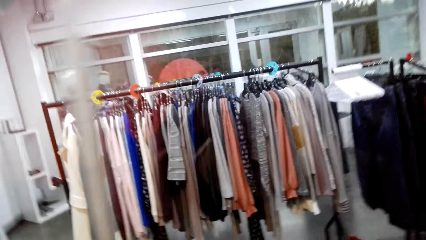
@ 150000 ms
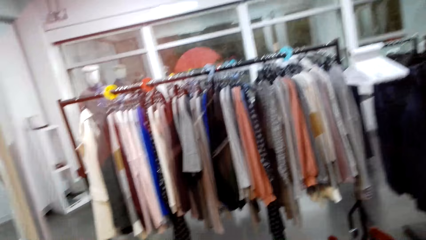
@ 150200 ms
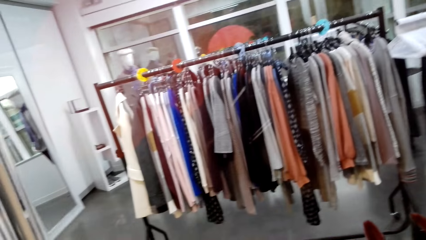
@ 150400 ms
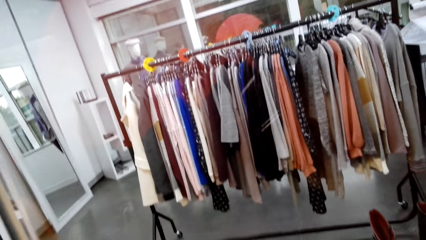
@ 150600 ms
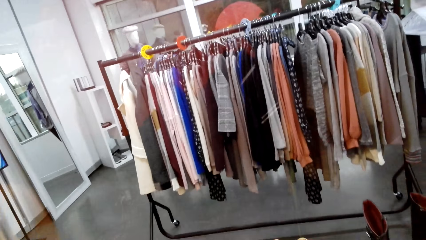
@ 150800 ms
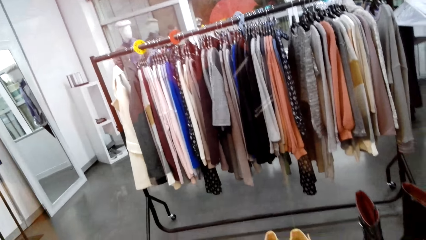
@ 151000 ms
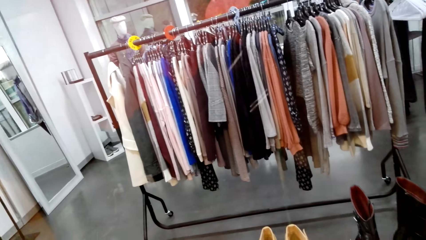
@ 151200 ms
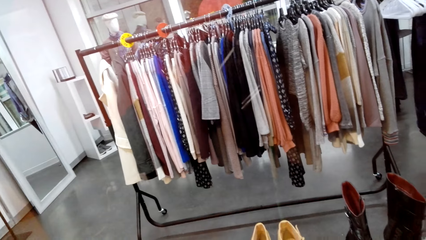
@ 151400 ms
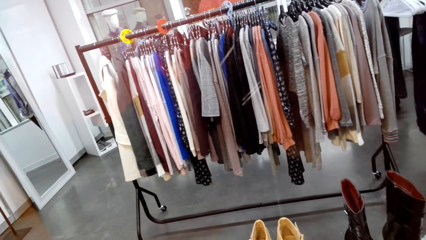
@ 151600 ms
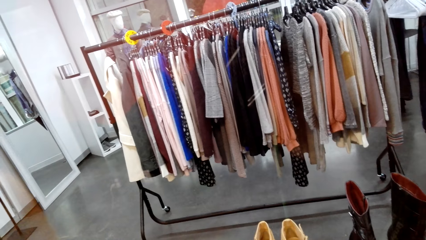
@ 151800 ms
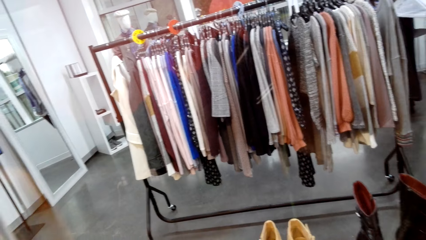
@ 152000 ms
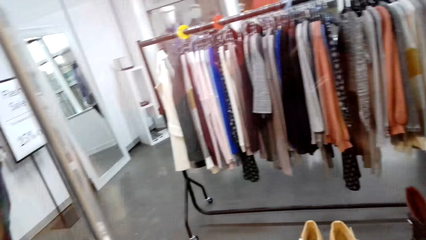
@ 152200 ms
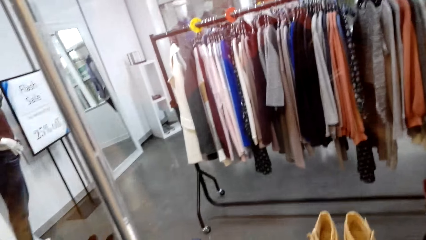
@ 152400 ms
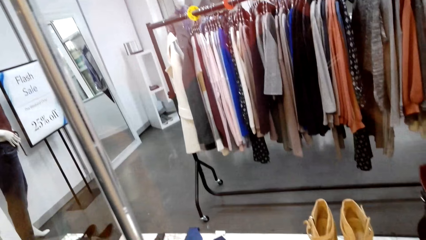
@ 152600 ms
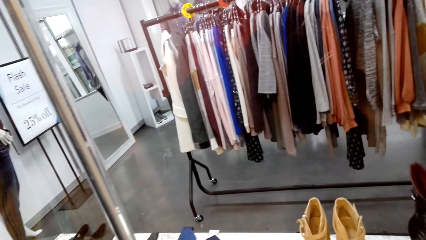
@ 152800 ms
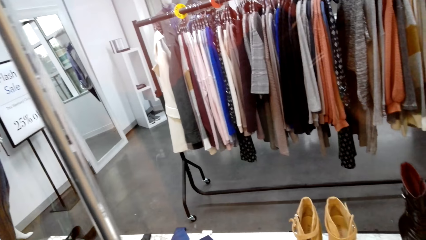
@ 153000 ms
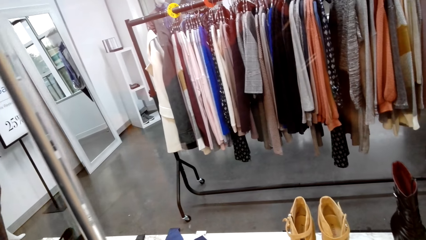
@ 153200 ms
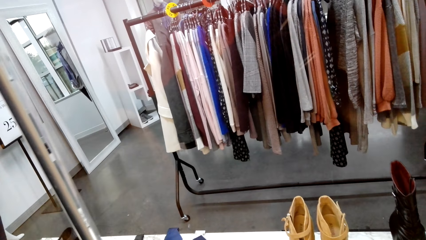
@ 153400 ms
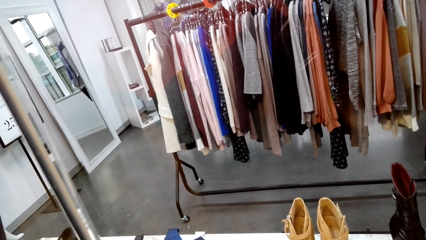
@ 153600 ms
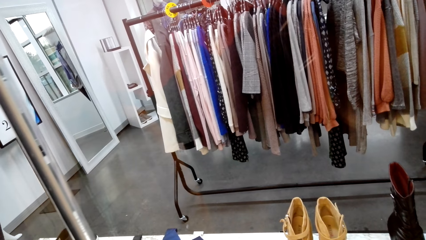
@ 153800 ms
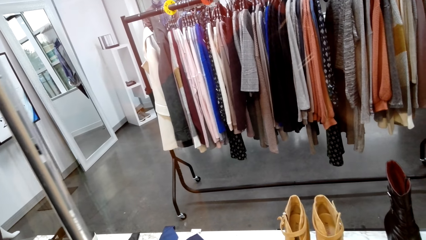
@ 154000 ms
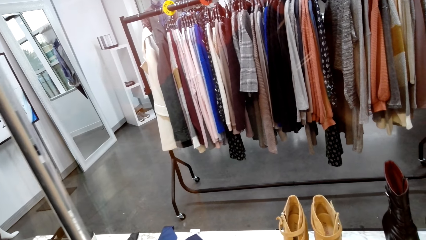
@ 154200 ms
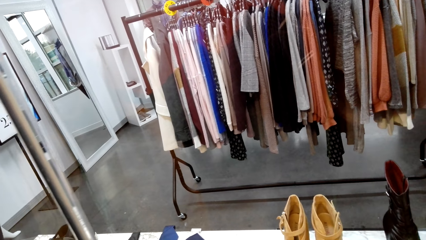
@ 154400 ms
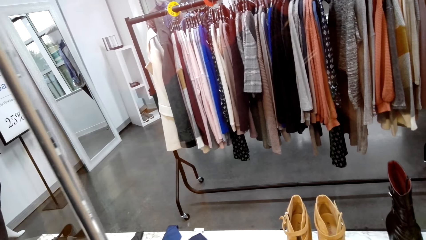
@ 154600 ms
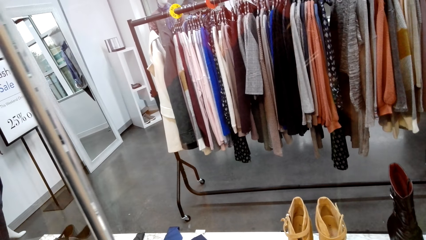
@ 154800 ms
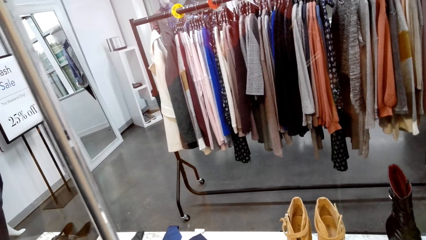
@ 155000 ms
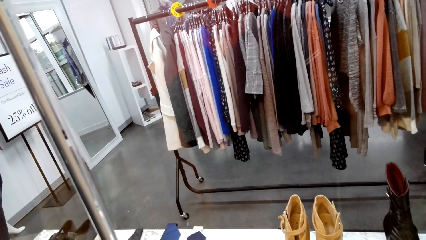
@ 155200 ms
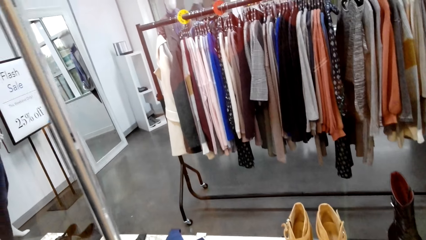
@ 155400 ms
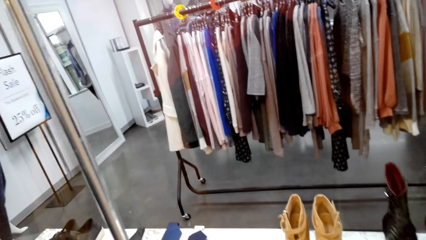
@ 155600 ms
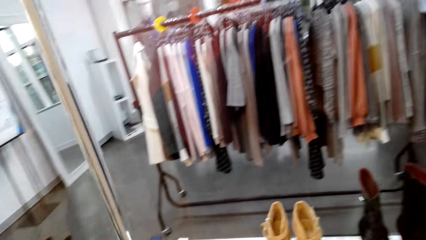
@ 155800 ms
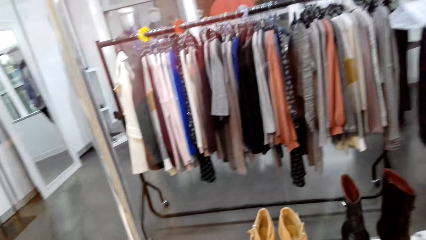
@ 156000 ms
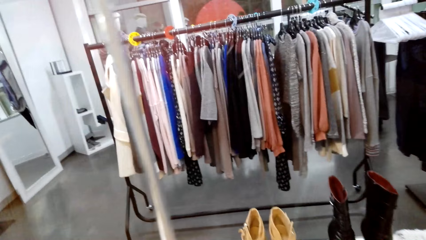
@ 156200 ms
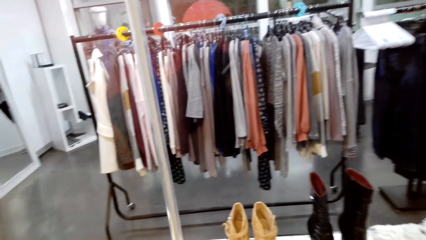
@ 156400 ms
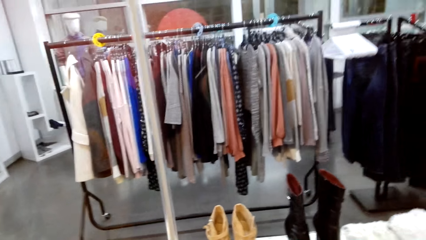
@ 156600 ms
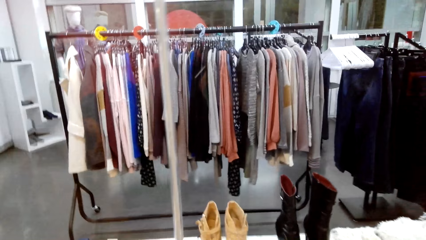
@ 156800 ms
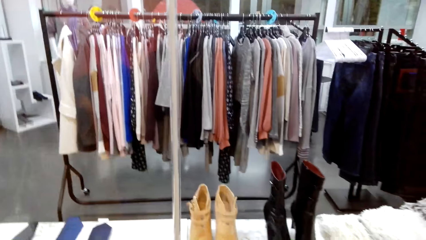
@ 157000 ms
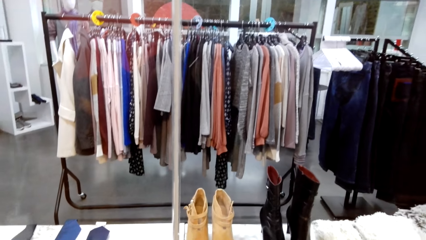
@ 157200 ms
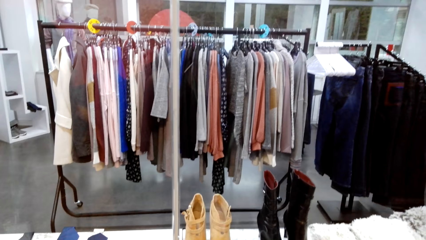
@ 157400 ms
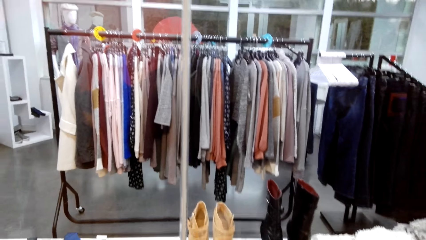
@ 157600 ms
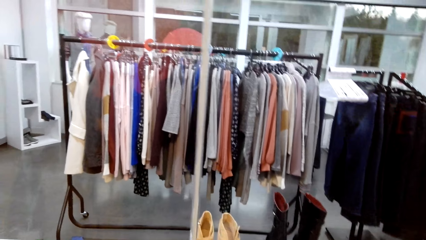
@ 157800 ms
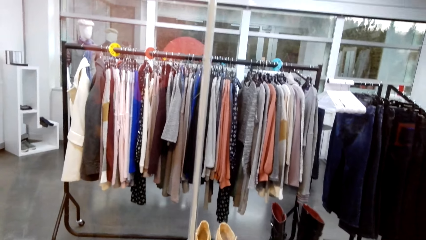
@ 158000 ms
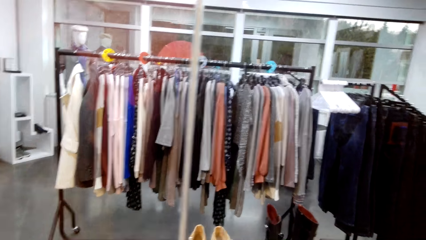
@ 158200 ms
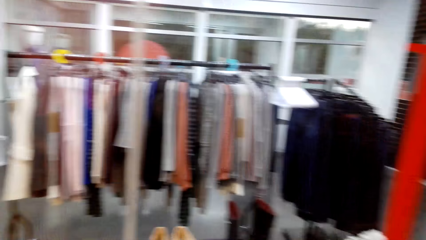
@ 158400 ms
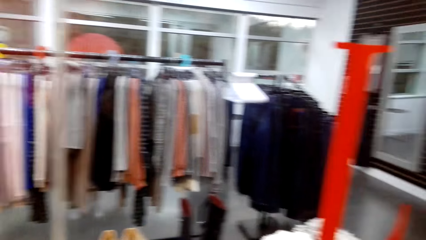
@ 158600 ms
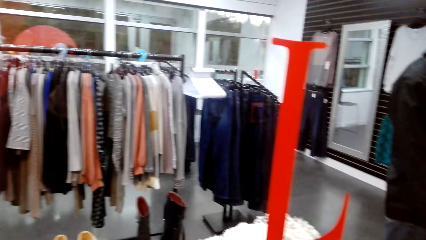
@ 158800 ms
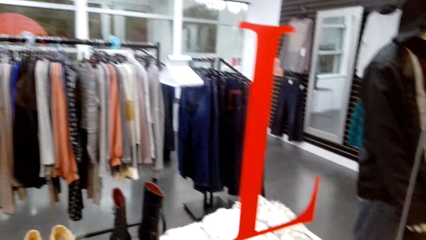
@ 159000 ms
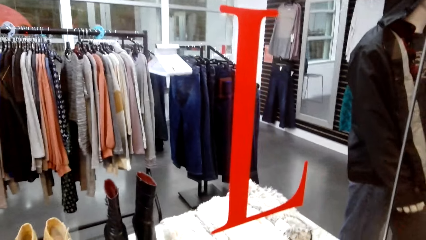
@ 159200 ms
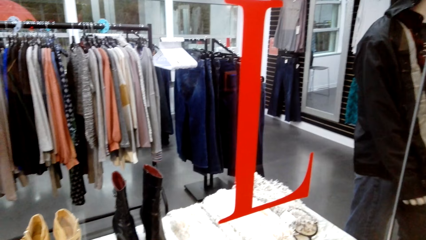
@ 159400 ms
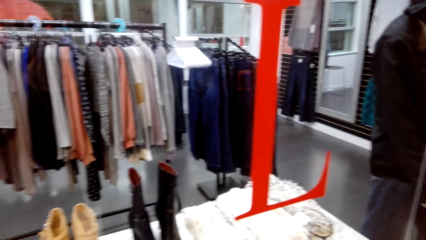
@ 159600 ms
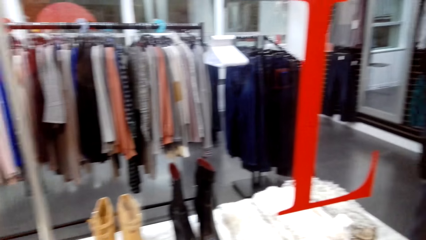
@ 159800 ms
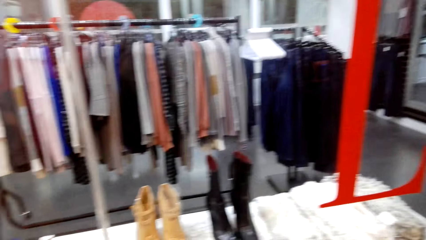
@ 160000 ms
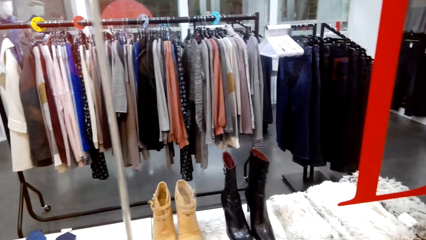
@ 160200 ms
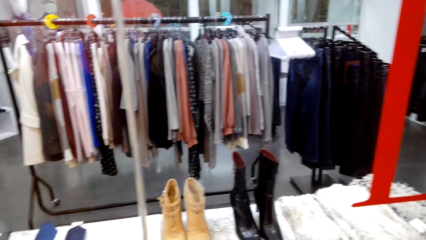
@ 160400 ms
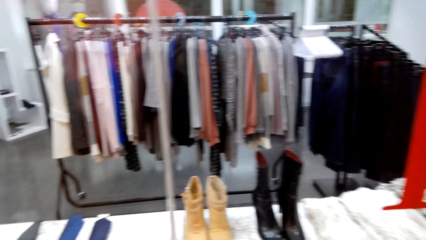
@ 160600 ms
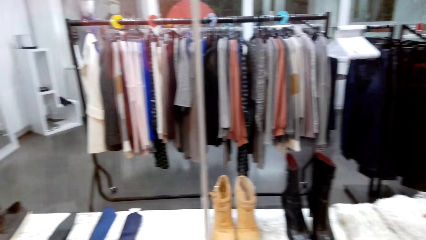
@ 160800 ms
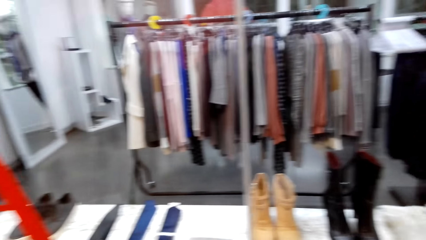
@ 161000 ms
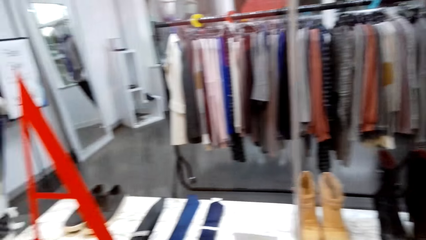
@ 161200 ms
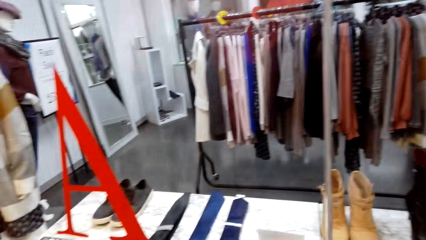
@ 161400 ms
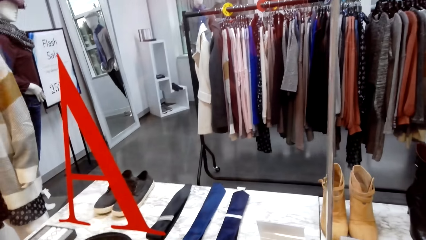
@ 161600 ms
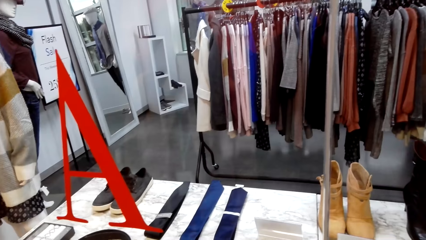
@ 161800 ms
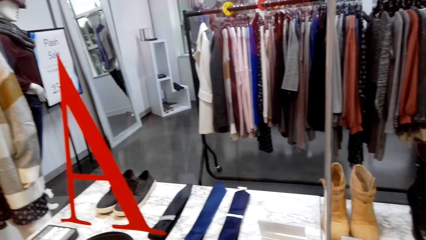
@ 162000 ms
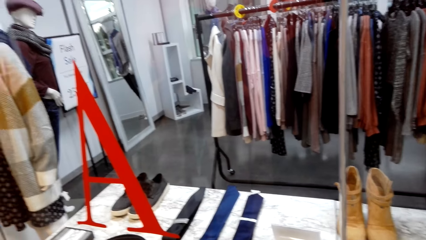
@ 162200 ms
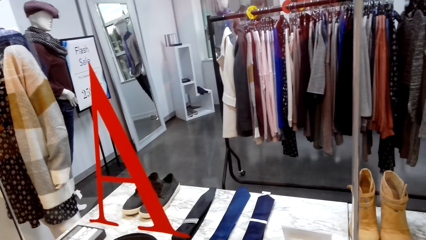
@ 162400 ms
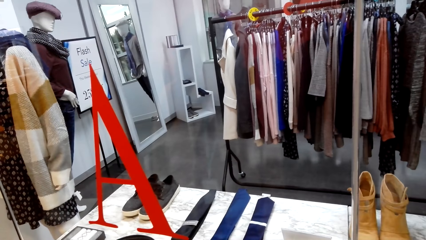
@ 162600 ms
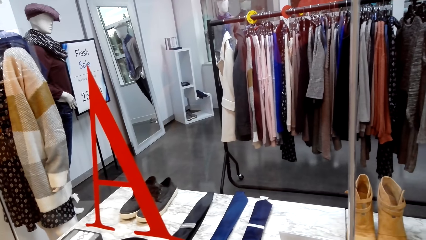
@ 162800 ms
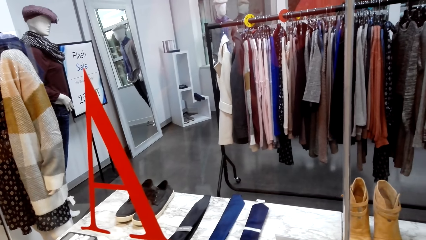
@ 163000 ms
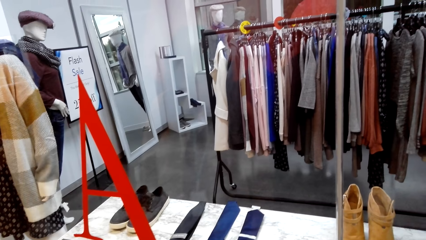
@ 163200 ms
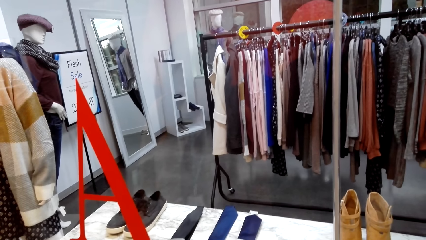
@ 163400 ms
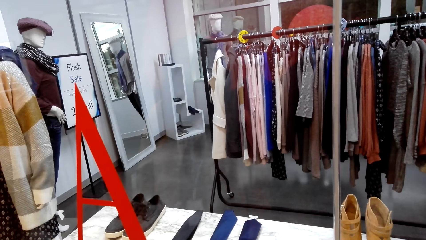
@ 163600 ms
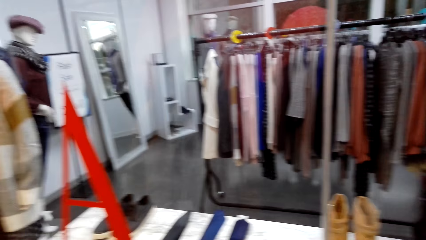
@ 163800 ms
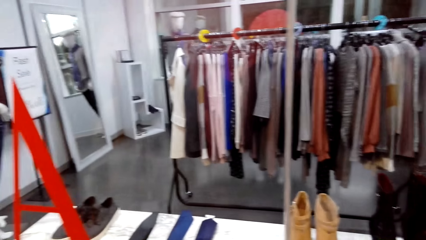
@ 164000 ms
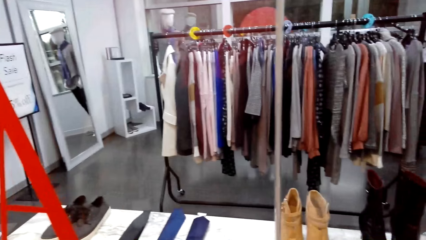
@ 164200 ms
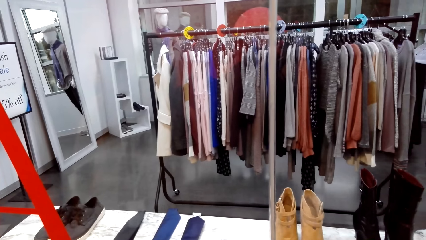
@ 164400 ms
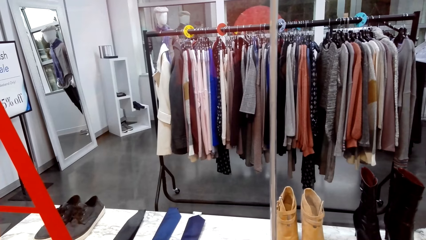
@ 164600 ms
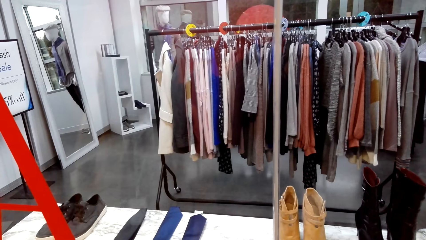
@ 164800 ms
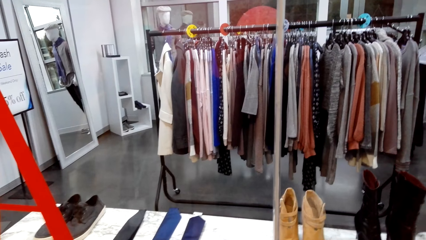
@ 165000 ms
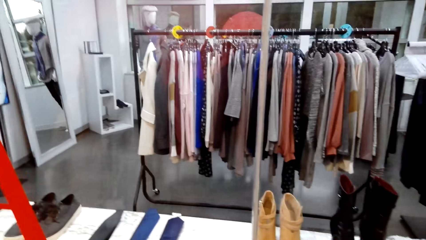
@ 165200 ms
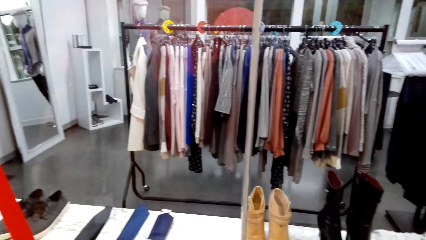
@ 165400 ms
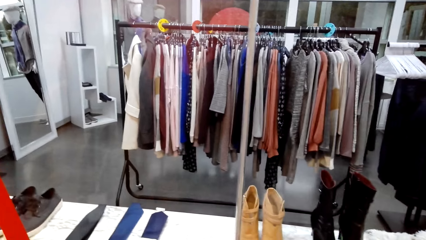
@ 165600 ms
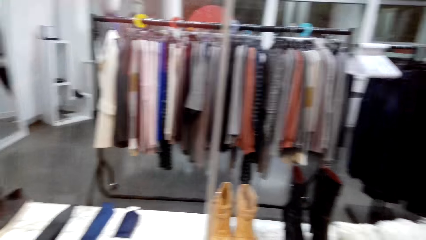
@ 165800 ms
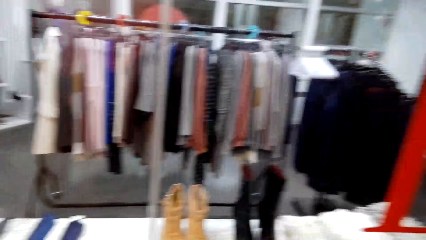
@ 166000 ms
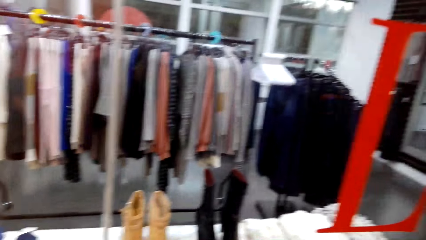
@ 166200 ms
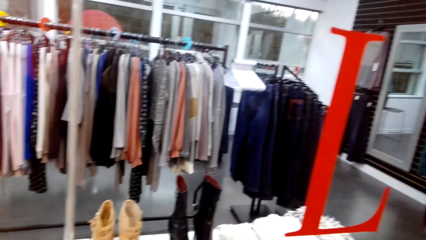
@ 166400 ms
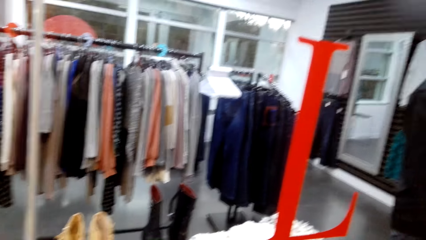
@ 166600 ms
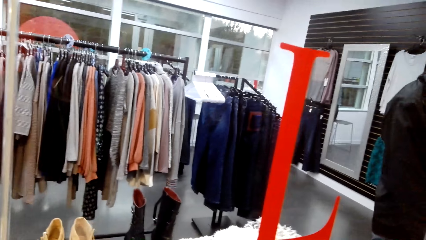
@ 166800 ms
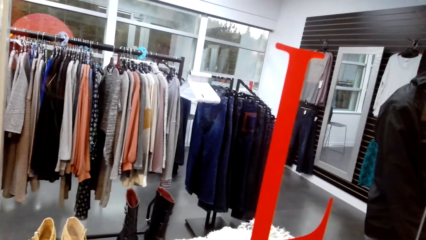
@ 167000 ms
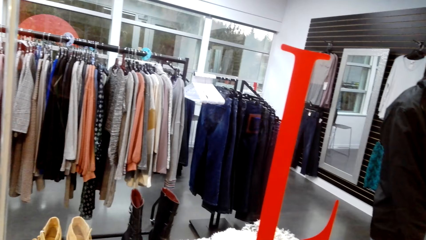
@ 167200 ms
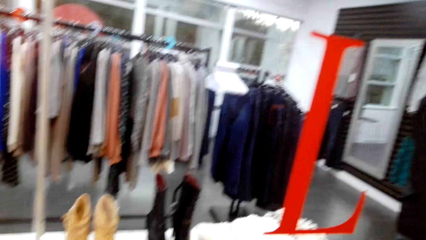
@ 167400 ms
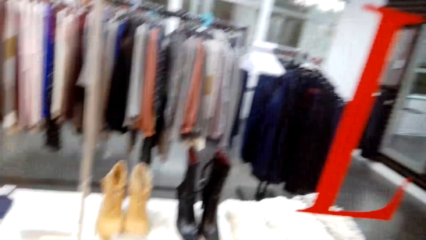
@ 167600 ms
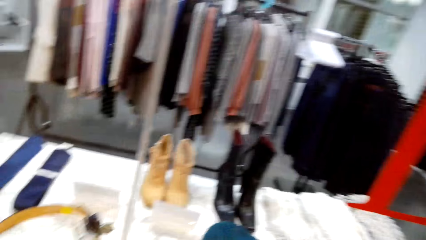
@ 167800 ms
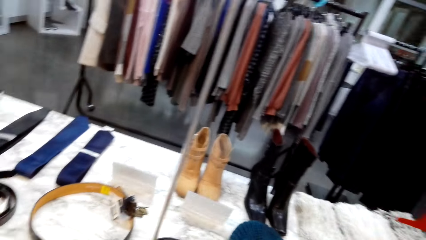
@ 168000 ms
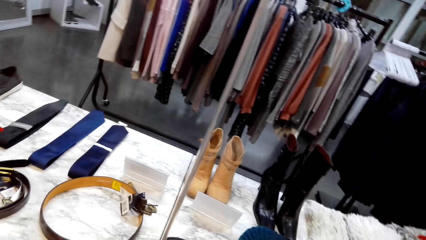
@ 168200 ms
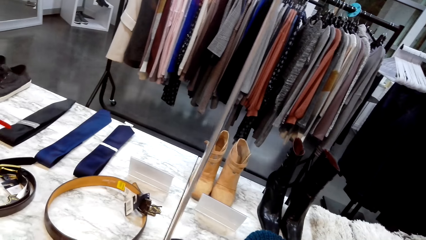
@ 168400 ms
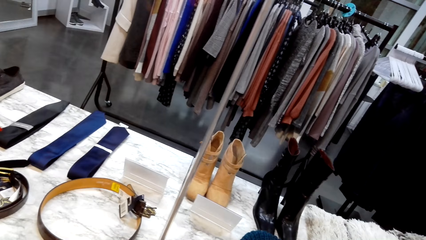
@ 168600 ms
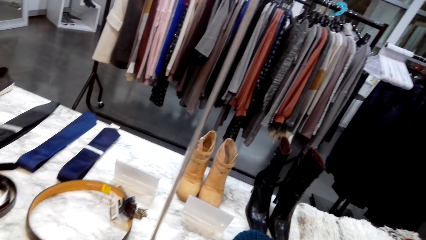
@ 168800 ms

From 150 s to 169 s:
The camera wearer talks with a person. They look at clothes.
